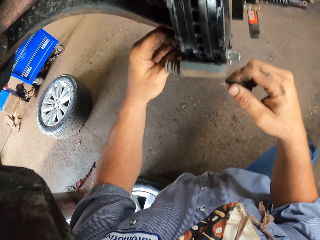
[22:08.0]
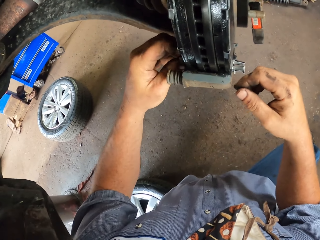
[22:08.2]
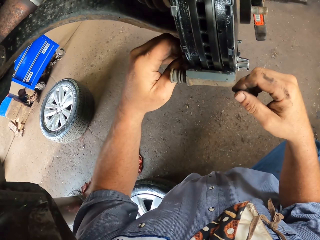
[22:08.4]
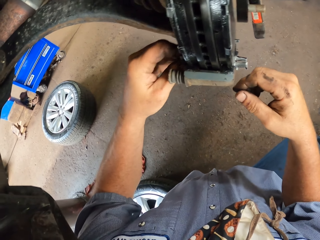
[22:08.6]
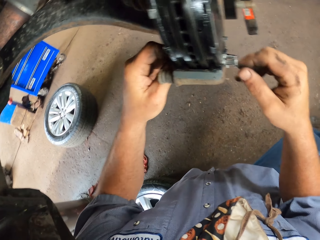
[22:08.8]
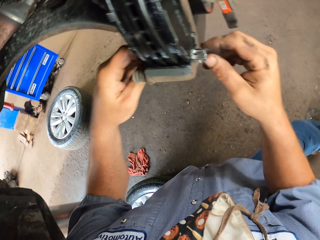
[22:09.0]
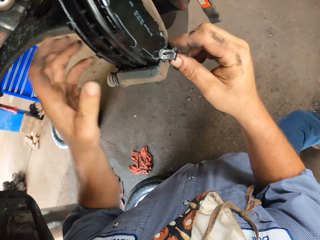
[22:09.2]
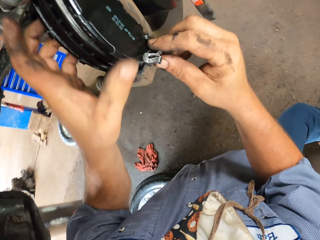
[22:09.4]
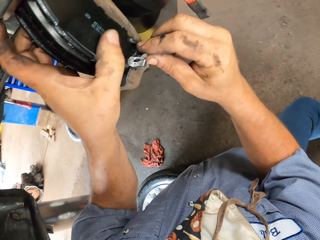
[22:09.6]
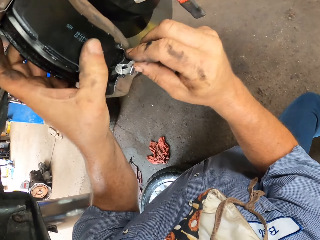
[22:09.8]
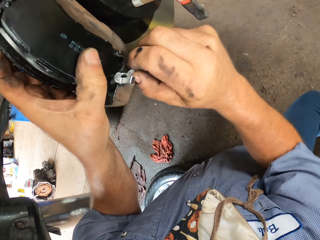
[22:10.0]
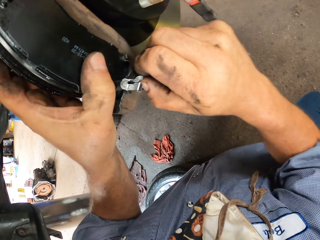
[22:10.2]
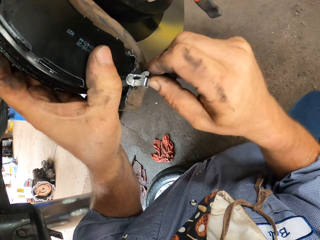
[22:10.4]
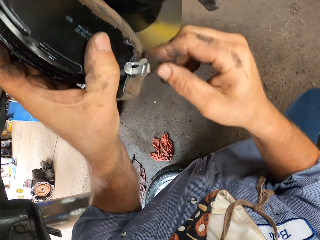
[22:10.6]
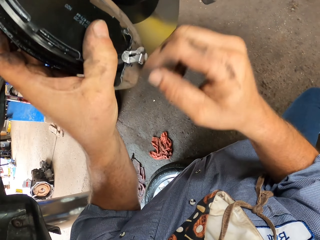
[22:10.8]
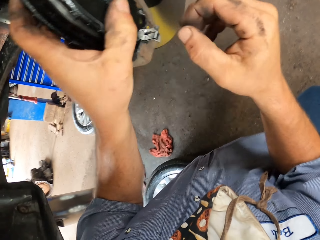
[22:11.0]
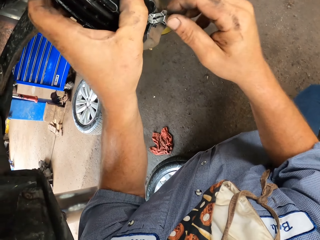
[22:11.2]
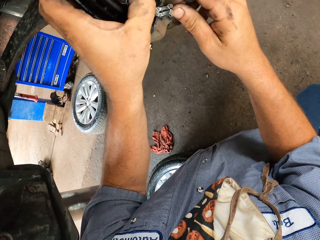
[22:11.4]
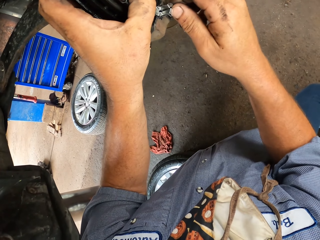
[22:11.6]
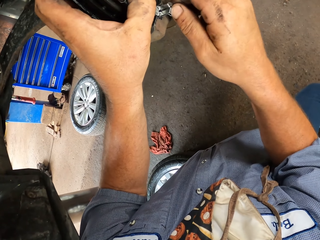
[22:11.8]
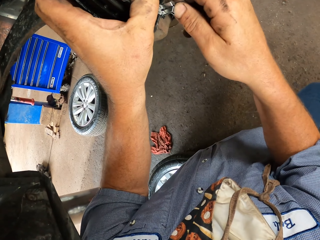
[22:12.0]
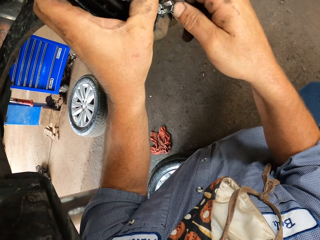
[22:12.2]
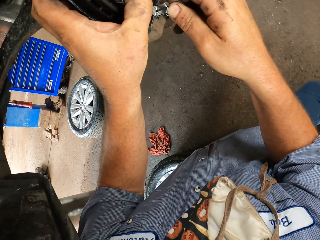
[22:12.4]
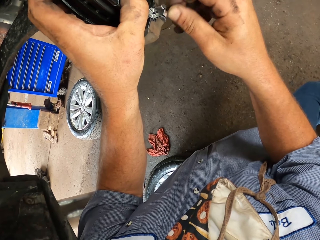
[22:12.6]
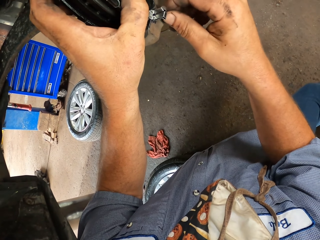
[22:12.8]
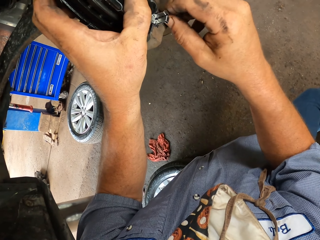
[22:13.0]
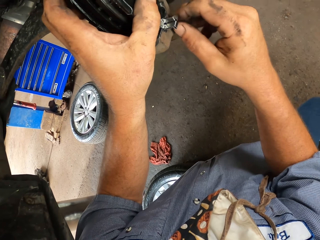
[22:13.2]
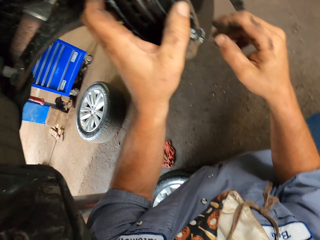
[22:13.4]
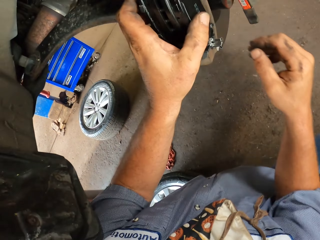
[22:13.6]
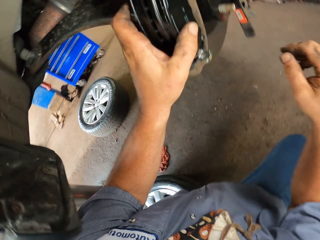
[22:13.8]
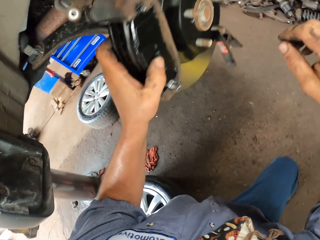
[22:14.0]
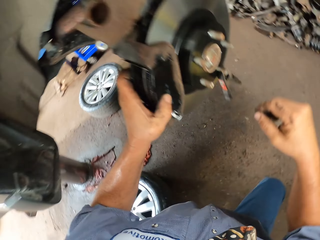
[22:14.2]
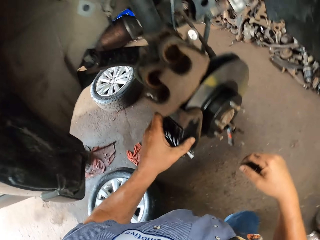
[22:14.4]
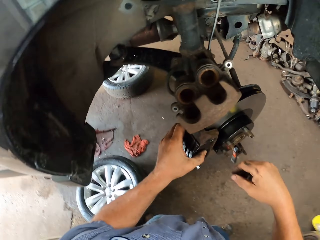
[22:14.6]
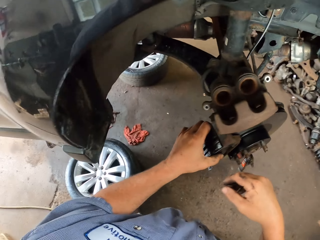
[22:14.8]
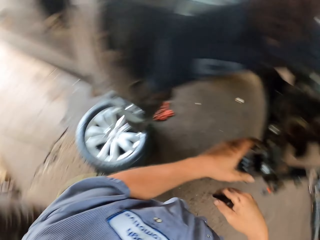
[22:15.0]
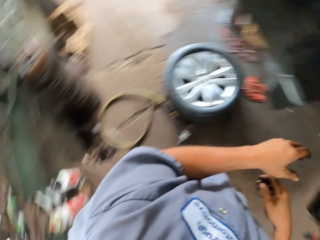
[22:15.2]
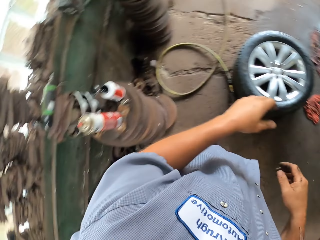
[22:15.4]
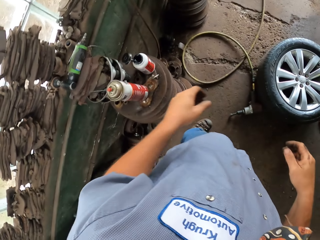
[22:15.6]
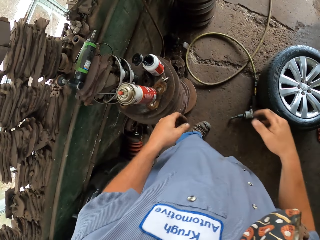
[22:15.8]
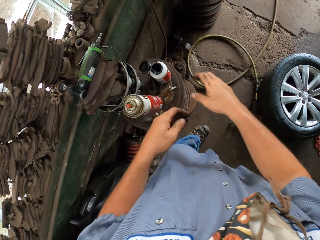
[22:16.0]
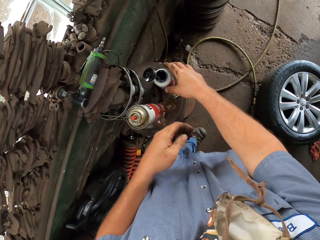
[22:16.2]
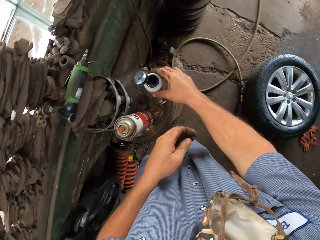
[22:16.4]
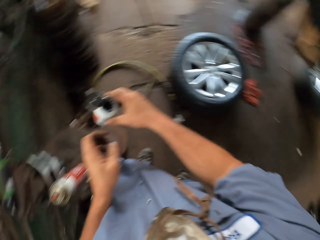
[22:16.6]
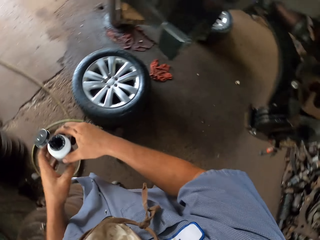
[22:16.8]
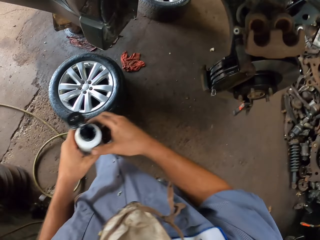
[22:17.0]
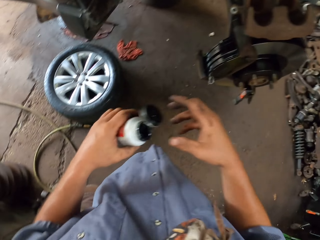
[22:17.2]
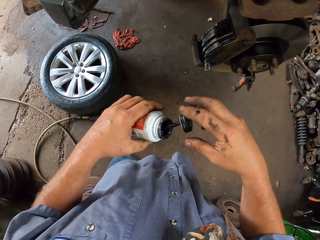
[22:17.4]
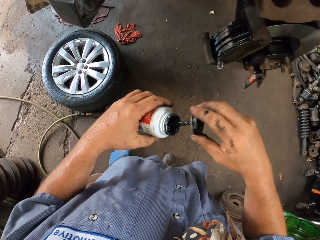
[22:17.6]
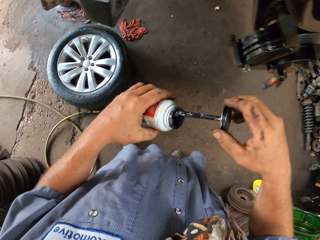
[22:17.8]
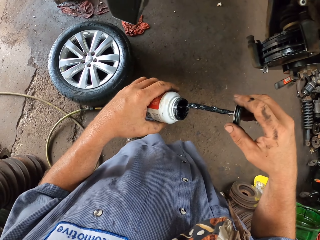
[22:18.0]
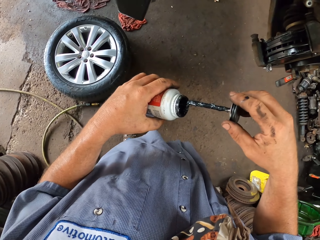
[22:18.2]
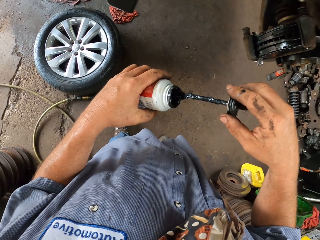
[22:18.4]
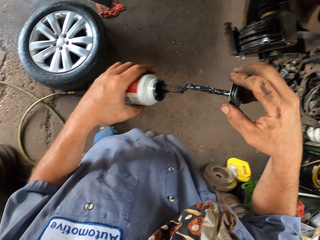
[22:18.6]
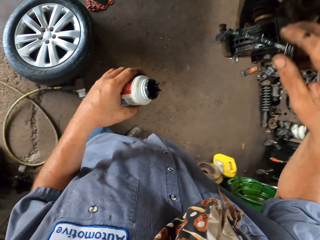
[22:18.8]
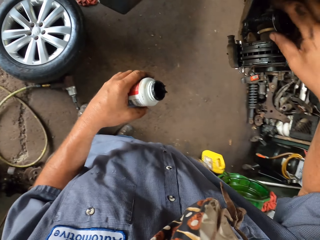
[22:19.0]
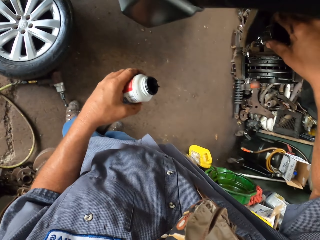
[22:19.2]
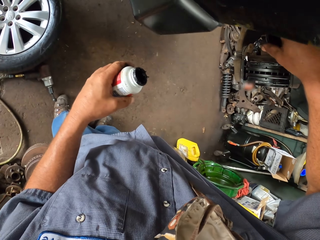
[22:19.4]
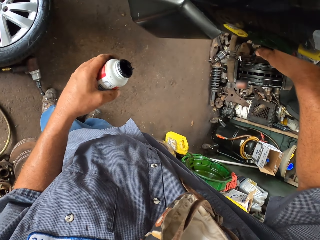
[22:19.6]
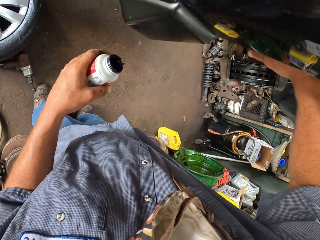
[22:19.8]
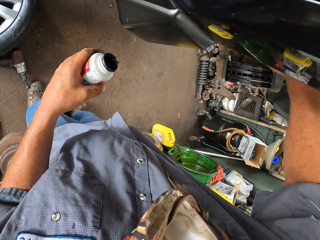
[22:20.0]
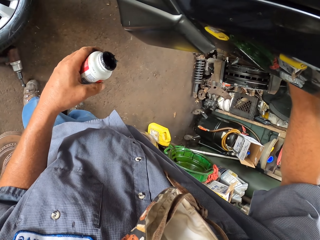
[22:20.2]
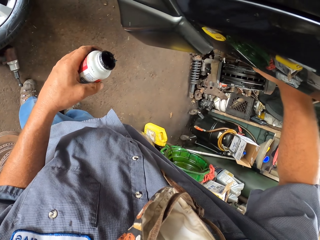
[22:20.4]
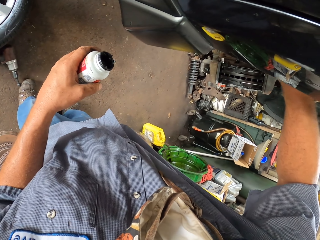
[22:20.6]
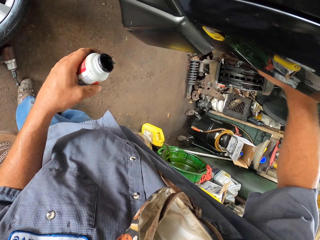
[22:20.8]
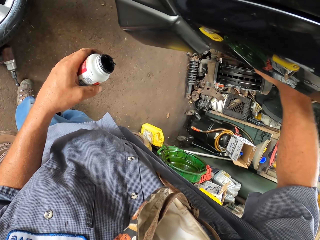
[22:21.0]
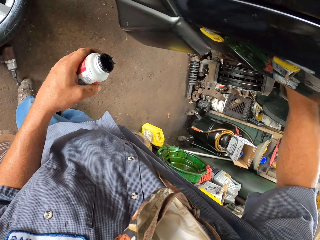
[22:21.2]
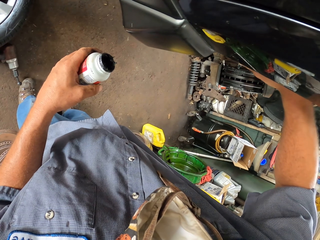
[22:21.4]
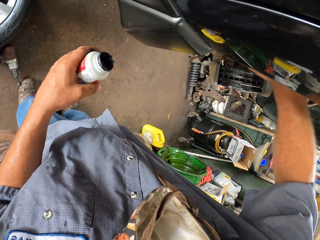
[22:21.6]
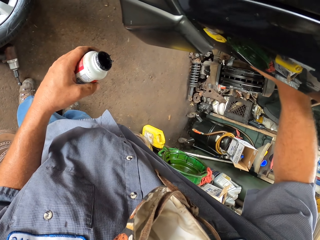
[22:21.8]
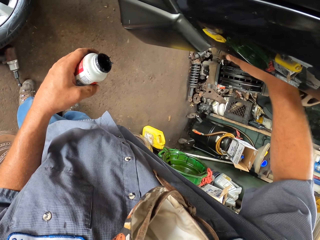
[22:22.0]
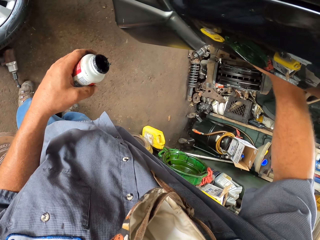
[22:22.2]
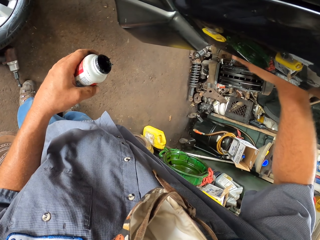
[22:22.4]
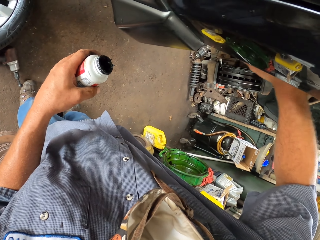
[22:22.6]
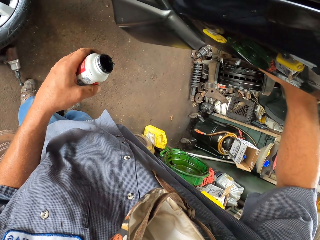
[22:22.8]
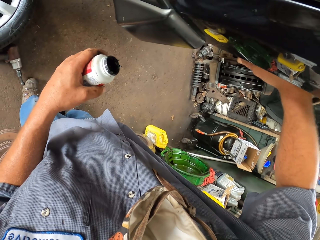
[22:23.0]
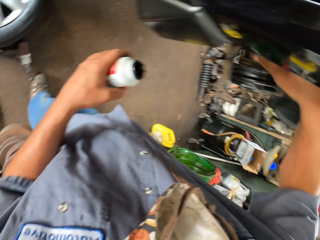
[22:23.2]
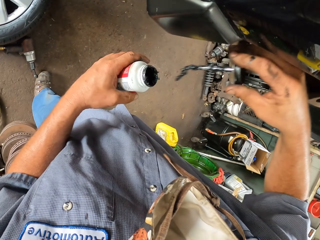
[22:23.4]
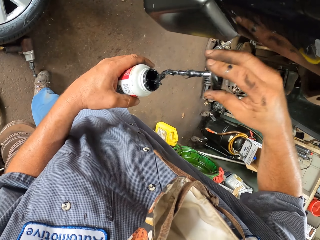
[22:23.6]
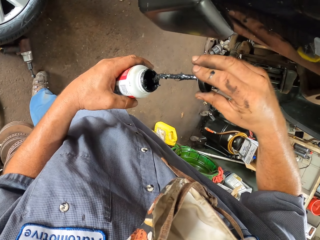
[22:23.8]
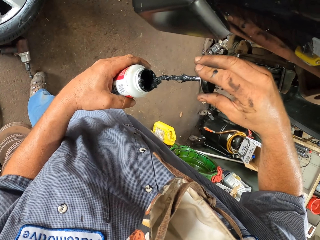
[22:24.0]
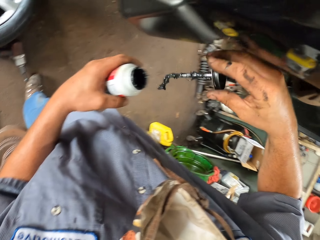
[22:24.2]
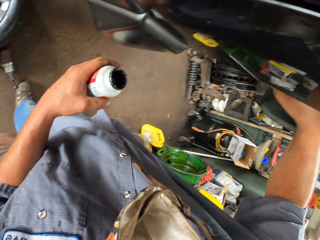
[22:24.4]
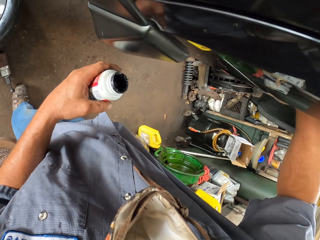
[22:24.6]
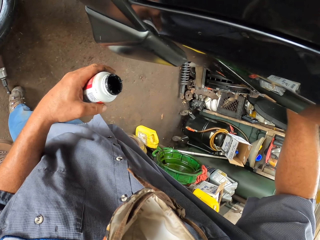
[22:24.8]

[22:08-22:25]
The camera wearer fixes the brake pad on the wheel hub. He turns to the can. He picks up the grease can with his right hand. He removes the metal in the can. He applies the grease on the hub with the metal.

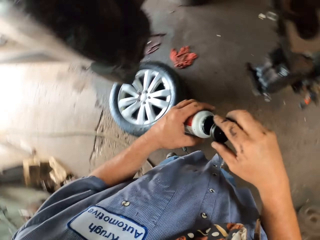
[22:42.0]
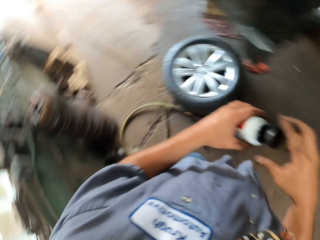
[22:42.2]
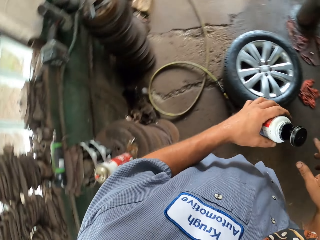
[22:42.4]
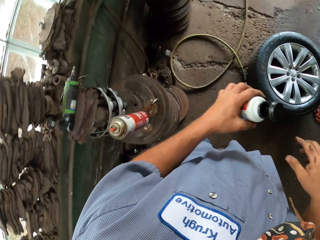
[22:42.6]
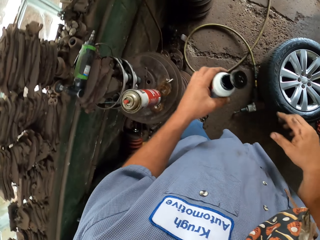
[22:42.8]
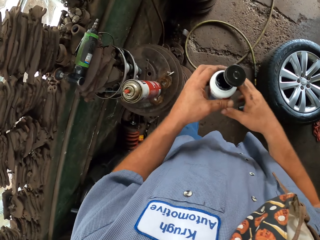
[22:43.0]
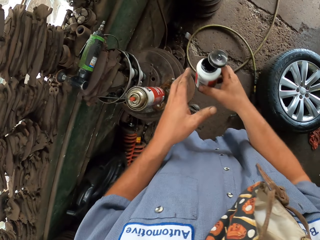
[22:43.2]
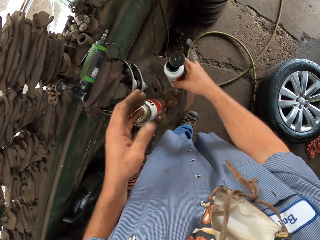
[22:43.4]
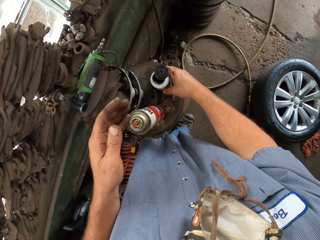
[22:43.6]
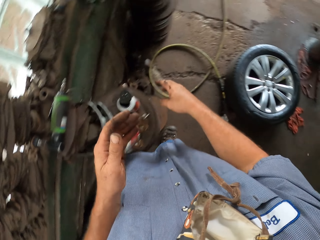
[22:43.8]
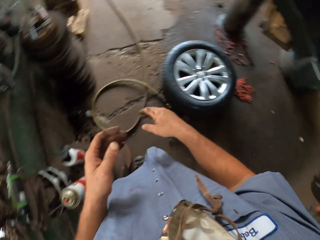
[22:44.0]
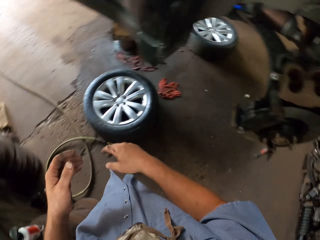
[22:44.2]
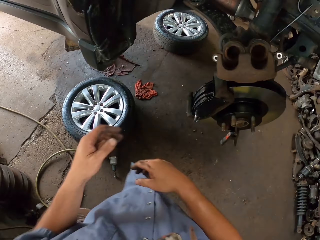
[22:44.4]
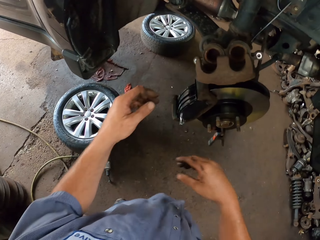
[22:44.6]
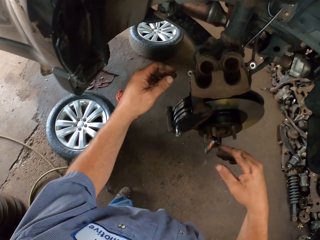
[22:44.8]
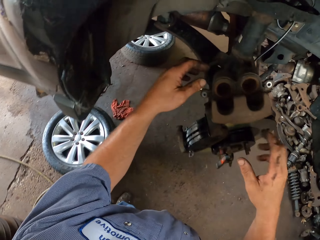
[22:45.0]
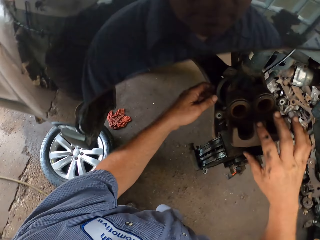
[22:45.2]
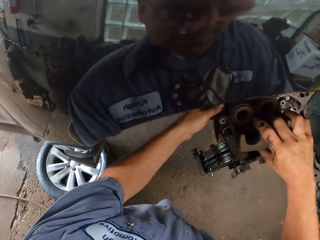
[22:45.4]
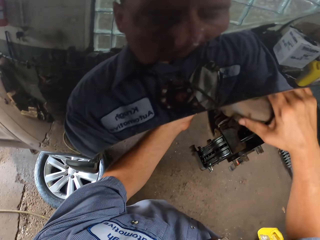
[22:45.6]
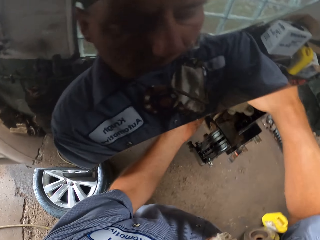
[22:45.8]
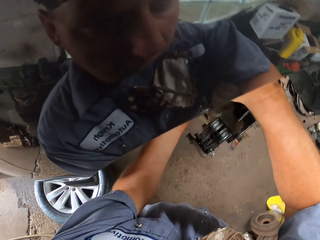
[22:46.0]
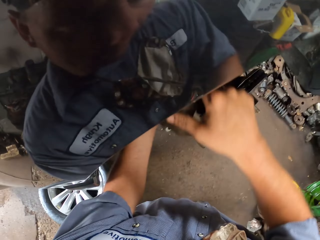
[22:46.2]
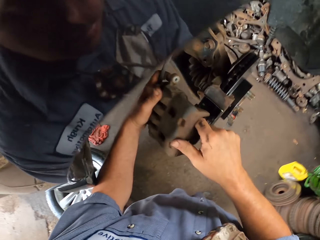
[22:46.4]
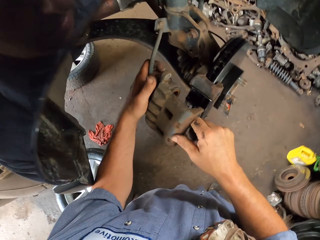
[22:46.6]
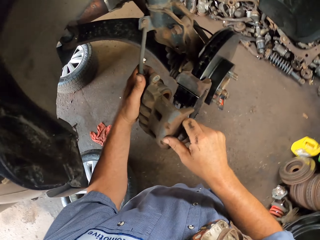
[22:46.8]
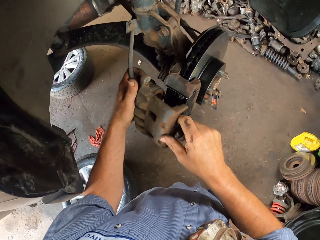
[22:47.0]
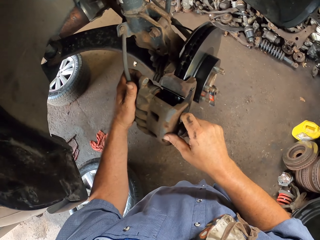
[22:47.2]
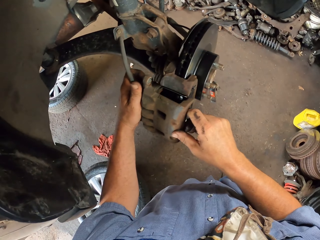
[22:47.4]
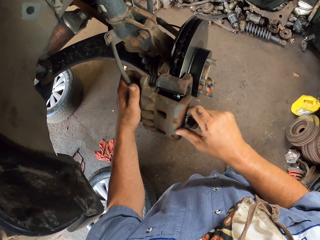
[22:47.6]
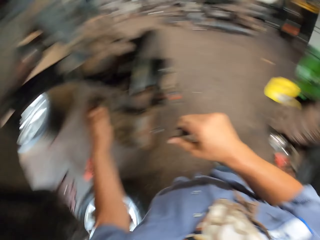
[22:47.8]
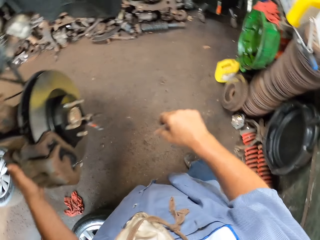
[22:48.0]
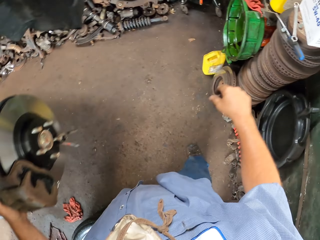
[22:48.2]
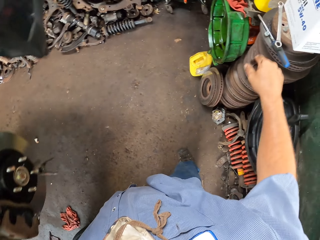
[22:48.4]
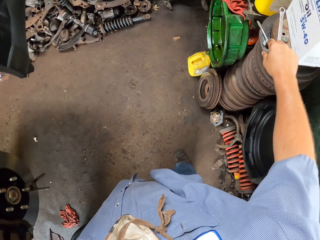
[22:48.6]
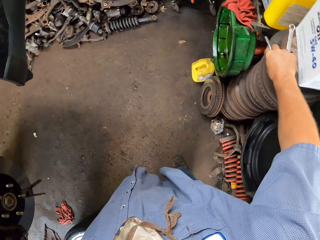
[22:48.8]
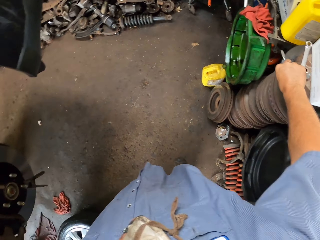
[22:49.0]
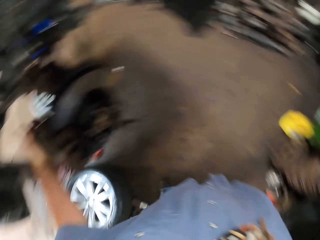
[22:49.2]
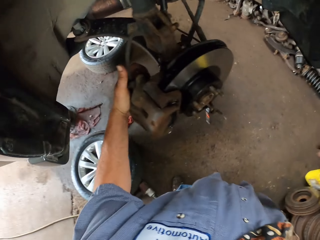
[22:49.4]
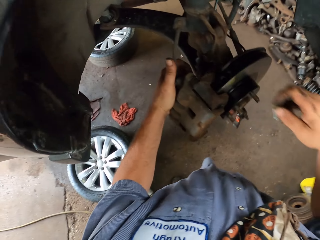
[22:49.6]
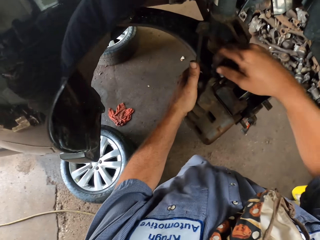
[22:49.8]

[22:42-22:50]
The camera wearer puts the grease on something. They fit the brake pads on the wheel. They pick up a bolt from the metal.
